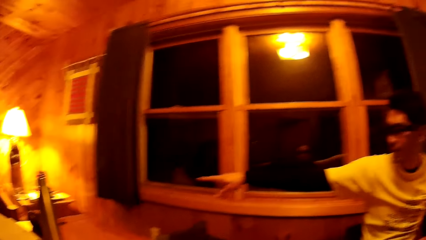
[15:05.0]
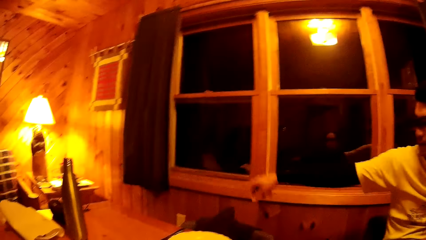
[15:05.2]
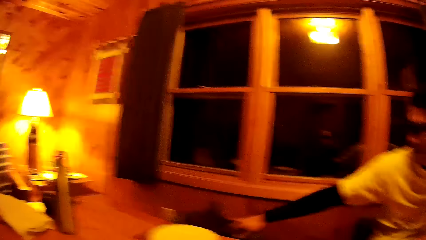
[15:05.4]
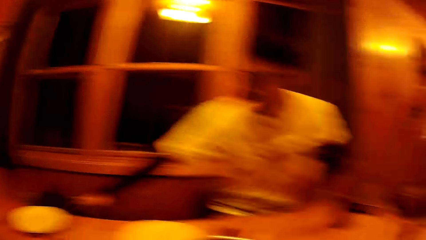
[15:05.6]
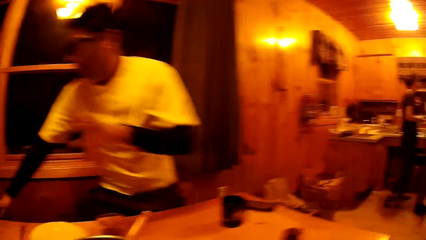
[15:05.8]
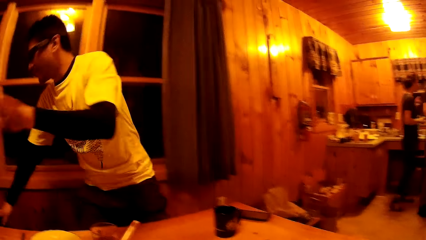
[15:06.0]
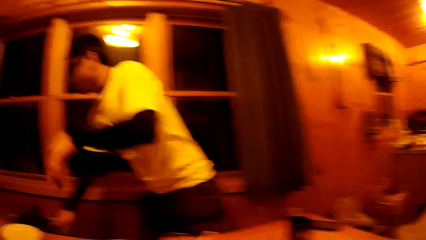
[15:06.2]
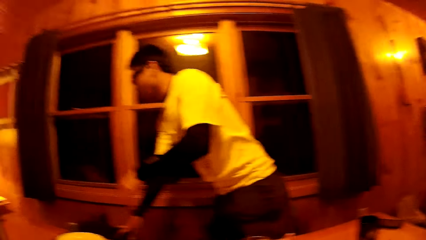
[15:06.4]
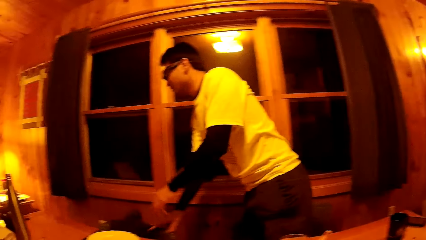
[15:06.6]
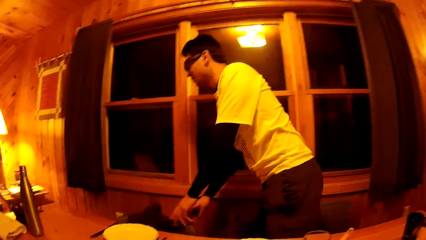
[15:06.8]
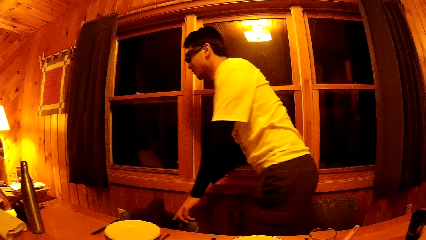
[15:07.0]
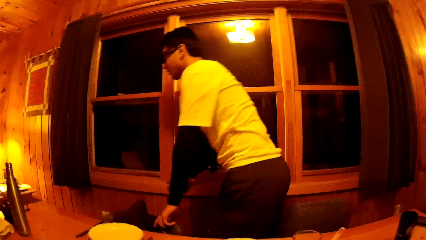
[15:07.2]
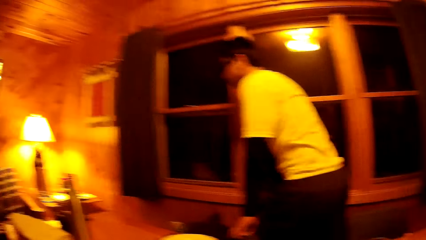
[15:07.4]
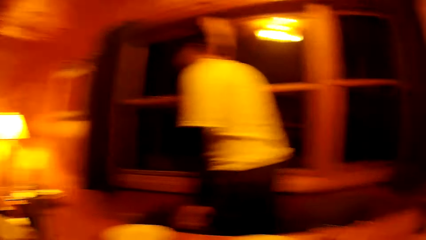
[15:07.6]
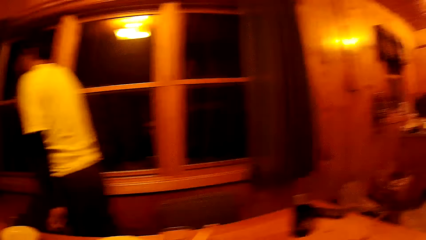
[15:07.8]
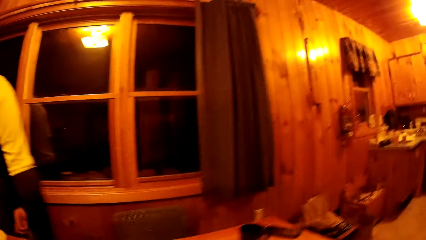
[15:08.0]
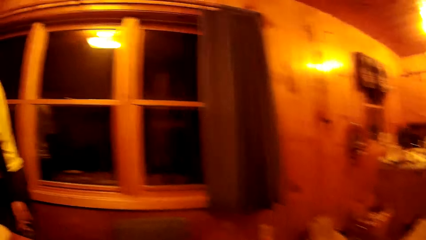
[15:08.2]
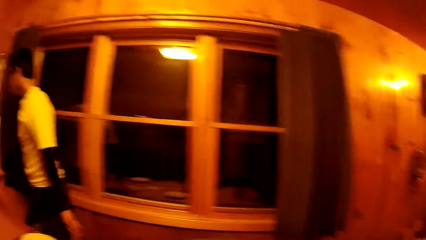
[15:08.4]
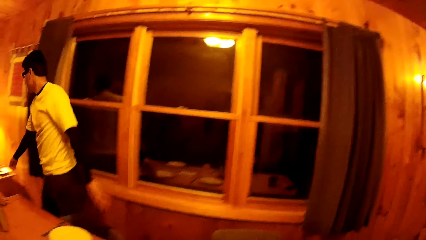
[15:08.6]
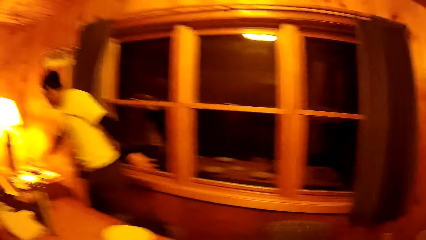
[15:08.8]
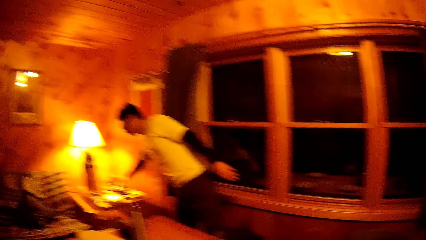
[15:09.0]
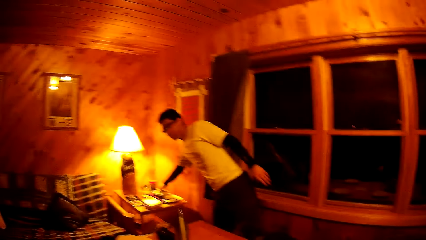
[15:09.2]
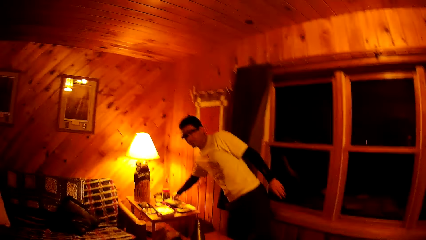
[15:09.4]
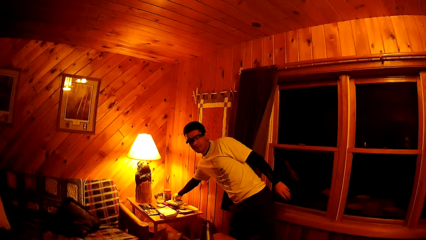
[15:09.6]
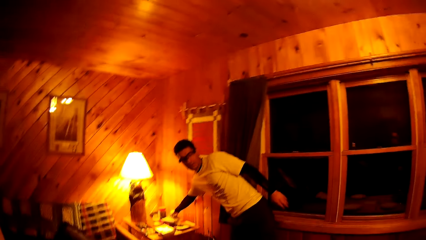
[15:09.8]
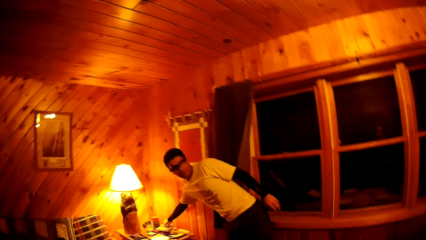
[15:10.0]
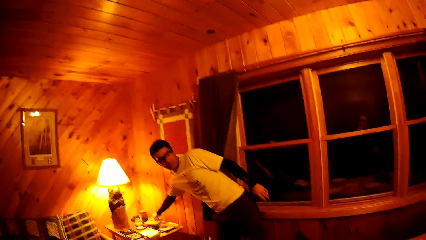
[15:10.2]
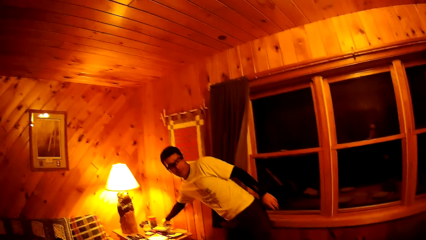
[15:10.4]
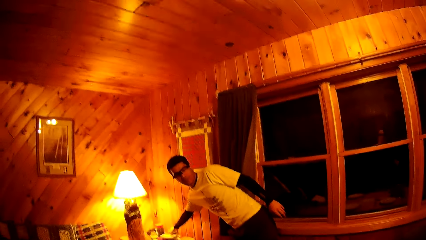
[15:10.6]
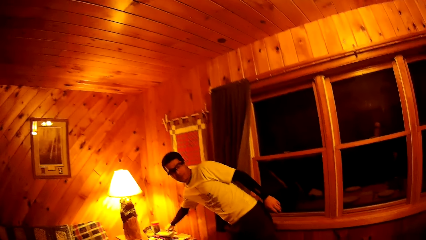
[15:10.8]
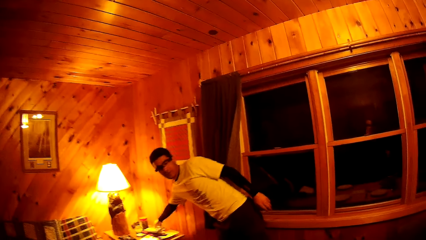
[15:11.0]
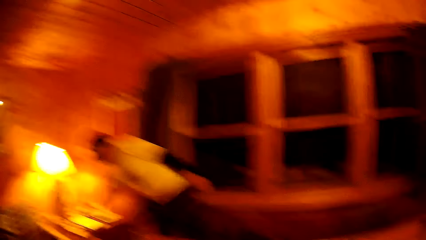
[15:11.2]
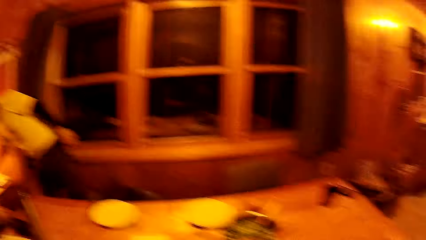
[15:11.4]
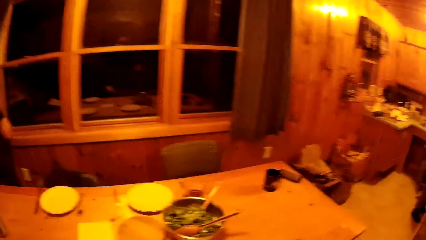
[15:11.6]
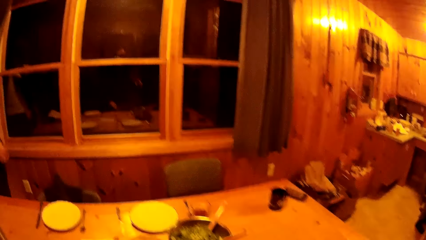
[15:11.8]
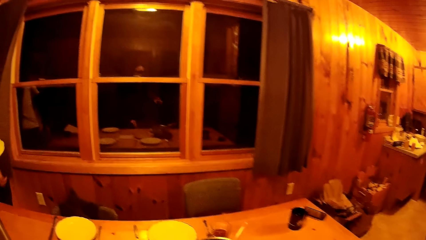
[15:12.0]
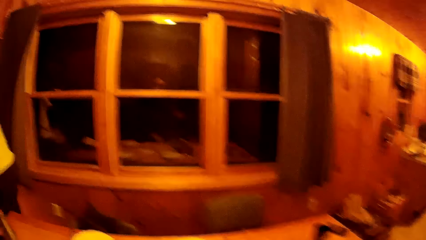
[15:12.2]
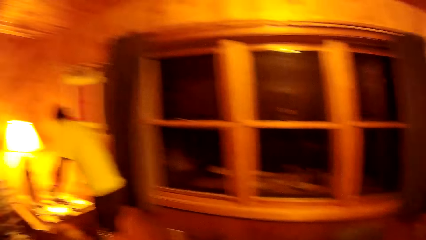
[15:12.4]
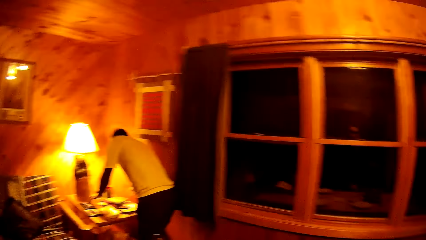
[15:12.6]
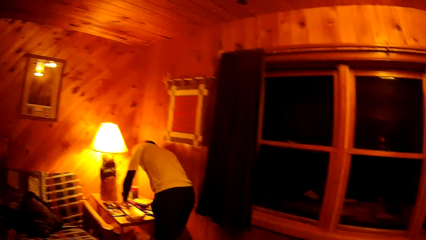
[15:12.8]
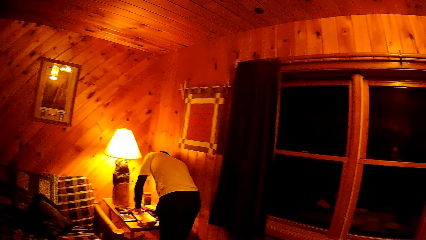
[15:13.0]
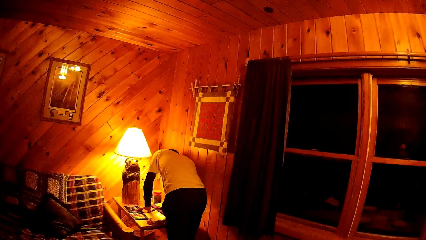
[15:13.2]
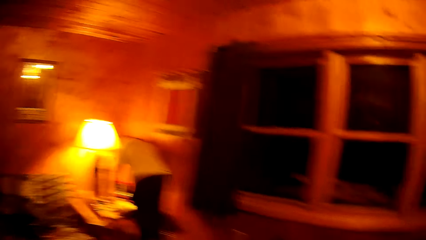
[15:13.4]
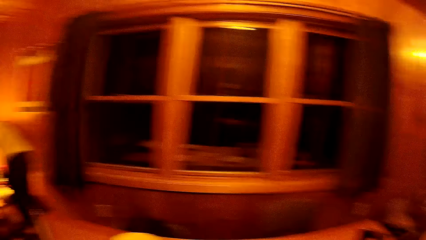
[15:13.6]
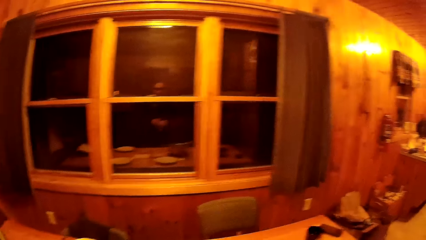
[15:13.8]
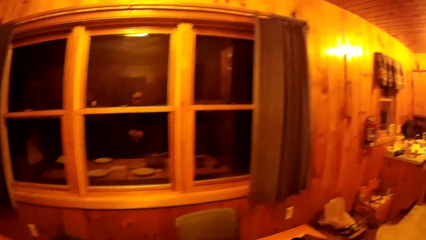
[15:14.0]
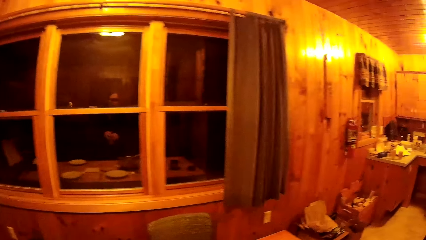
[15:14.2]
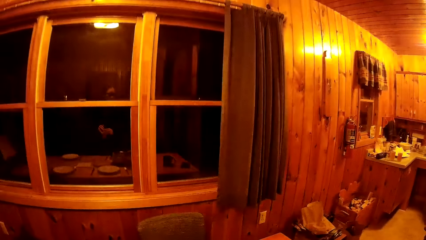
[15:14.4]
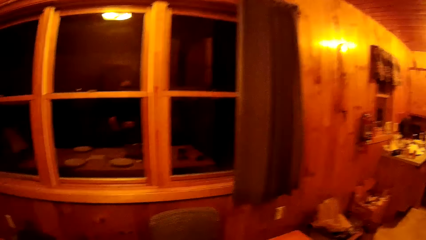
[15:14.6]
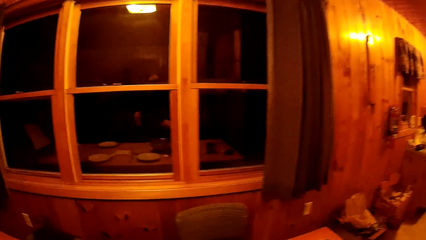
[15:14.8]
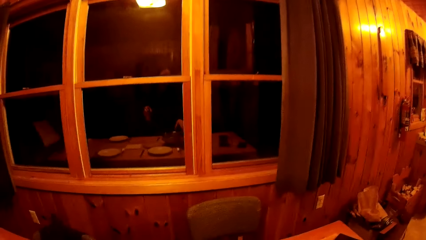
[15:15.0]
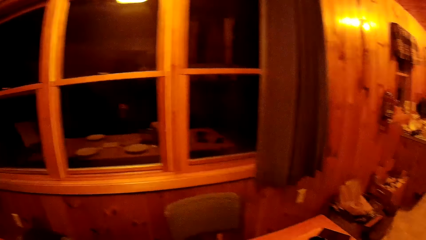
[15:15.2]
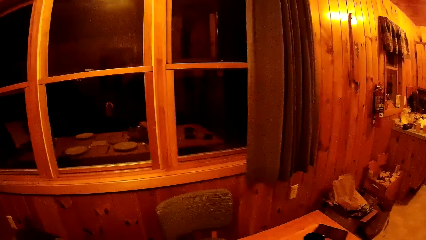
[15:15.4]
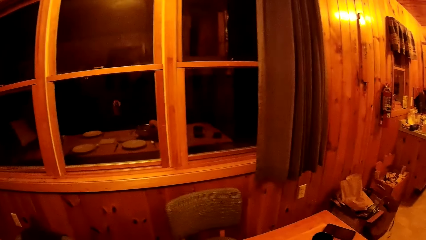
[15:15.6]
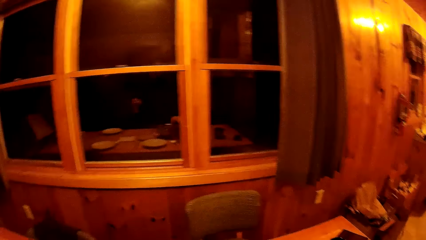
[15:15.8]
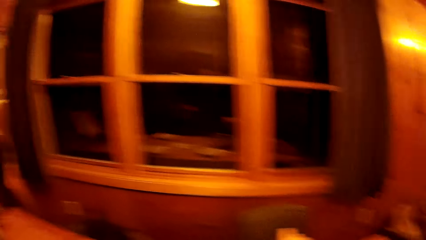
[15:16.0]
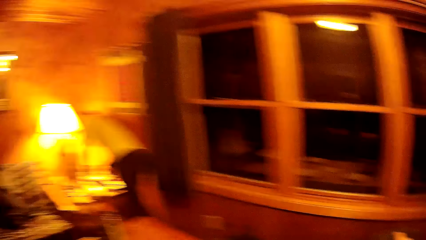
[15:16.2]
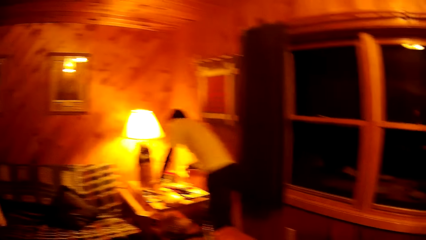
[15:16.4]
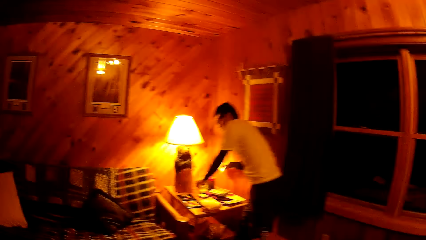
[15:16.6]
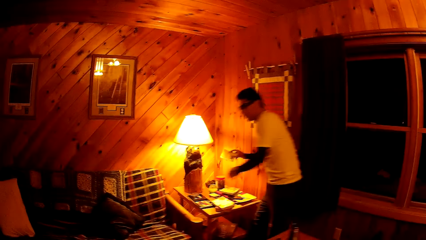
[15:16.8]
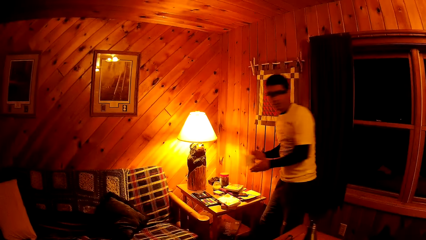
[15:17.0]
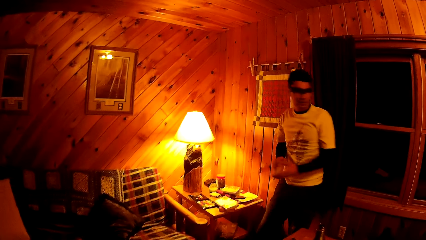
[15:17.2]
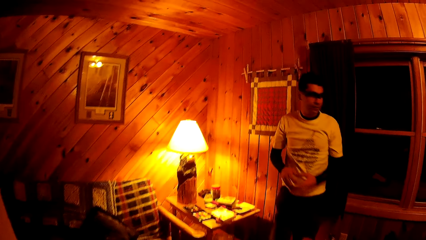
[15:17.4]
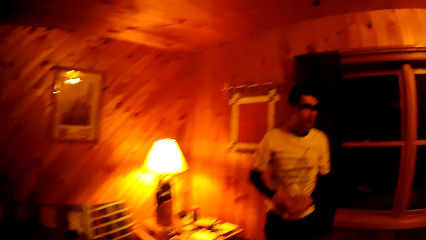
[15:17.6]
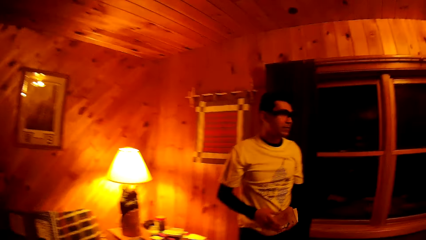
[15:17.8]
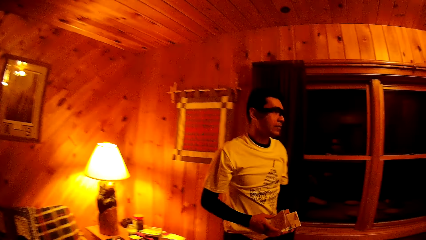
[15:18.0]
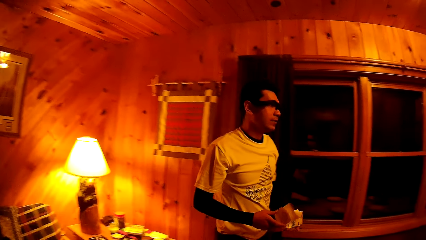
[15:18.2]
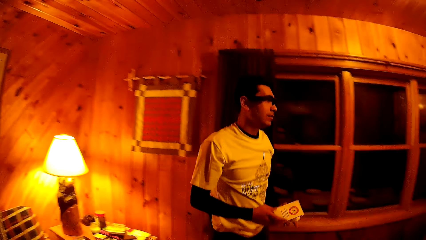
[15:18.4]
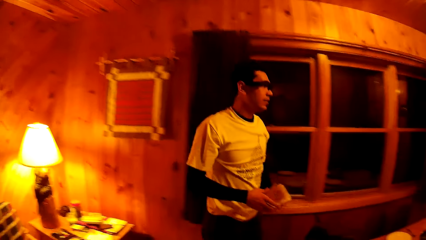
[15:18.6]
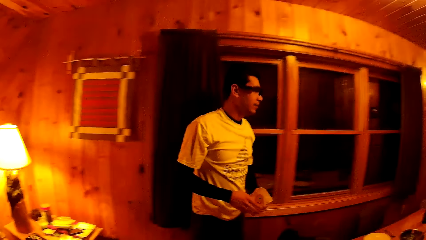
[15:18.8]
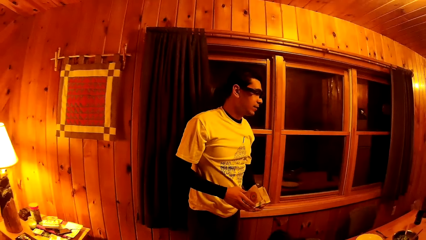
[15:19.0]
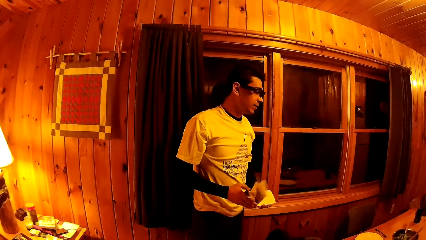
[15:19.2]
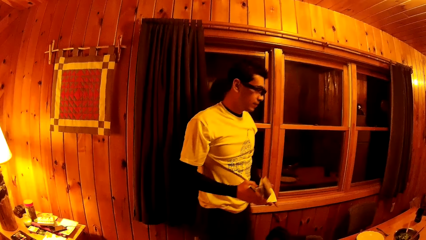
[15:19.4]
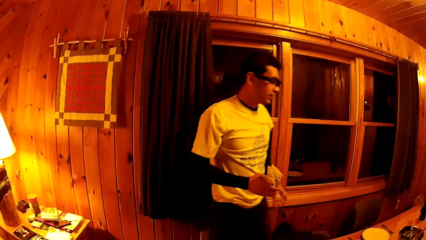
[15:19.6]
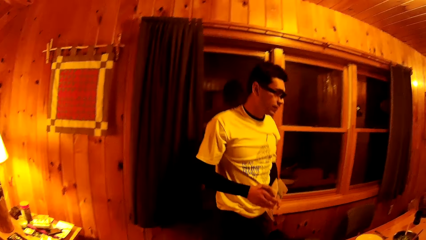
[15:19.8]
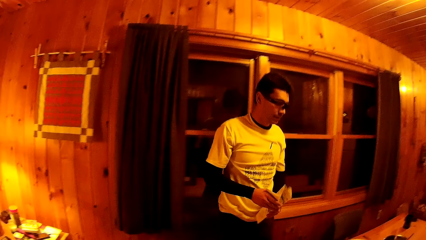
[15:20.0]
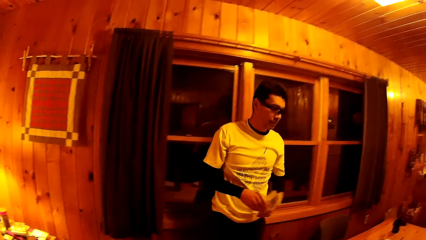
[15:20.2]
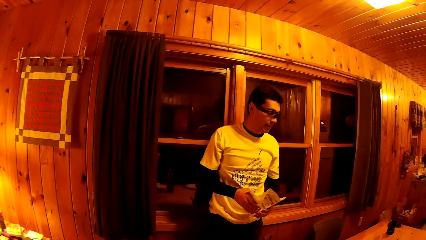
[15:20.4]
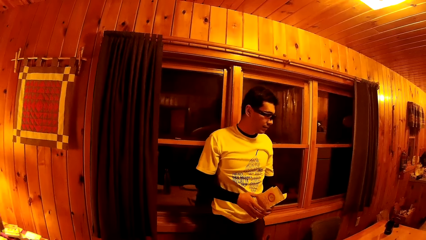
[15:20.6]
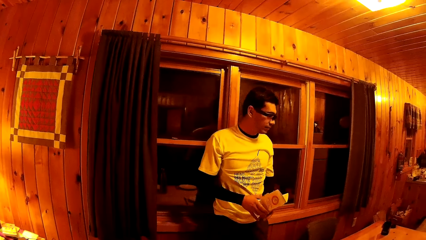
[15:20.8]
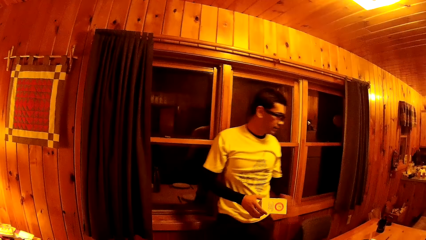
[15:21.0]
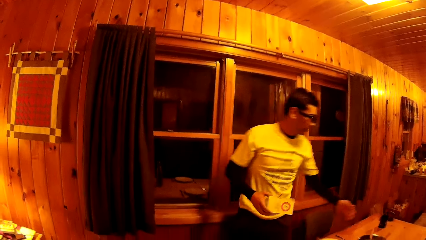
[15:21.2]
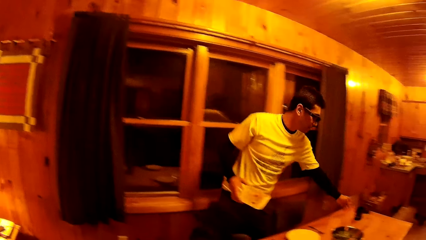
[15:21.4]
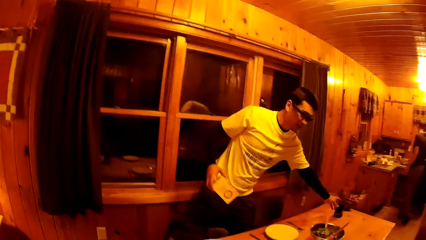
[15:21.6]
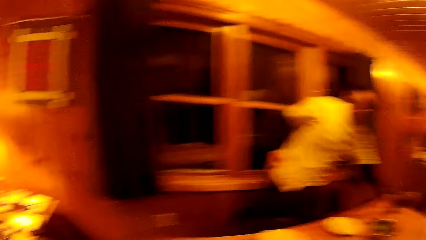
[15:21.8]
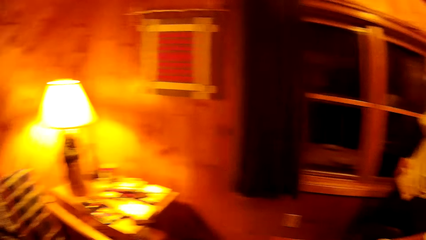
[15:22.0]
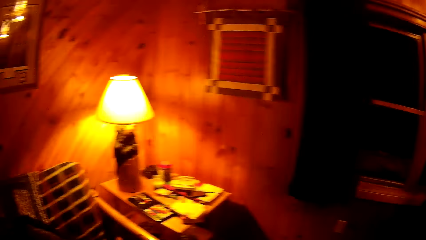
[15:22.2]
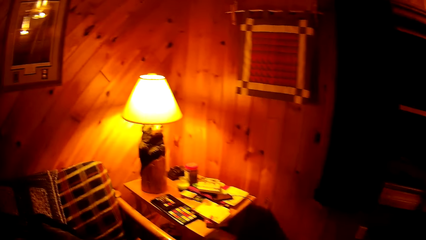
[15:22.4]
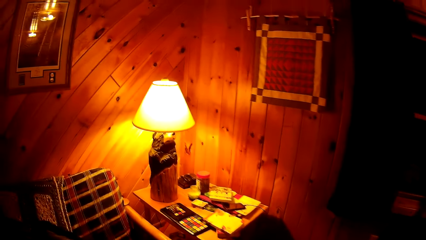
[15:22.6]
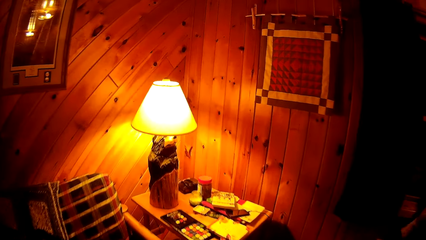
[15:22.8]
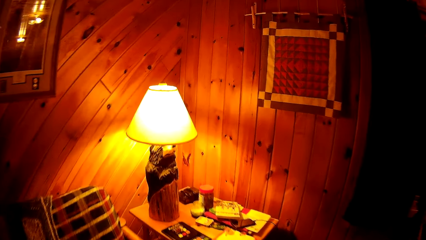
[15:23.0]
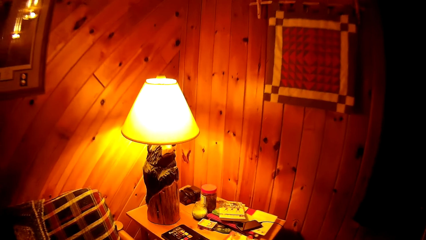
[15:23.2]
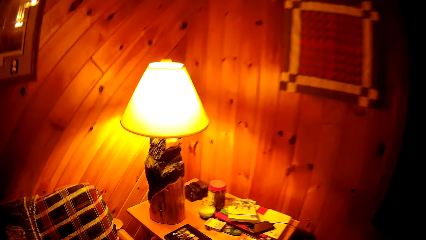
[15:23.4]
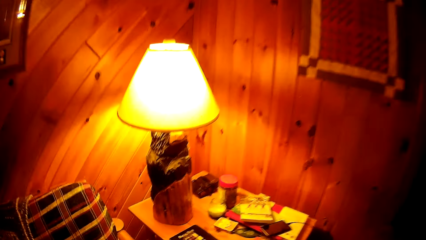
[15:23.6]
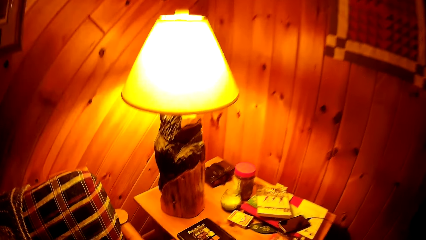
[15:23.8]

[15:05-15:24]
The man moves towards a lamp table by the wall. The man touches a book on the lamp table by the wall. The man places his left hand on the lamp table. The man brings out a piece of paper or map from the lamp table with his right hand. The man holds the piece of paper in both hands. The man touches a cup on the table with his left hand.
